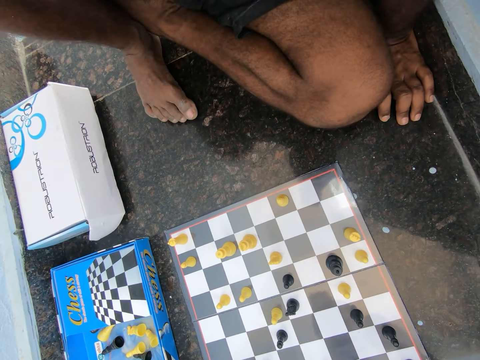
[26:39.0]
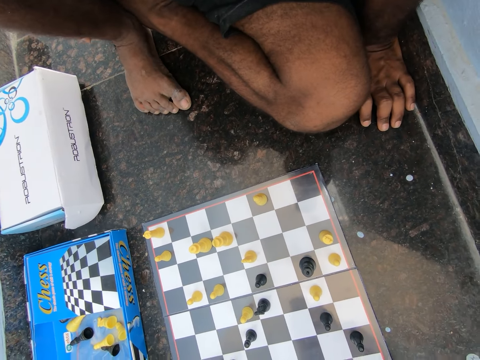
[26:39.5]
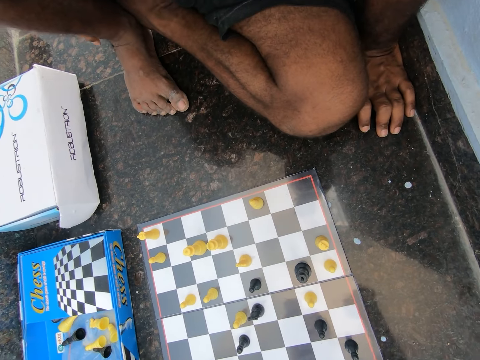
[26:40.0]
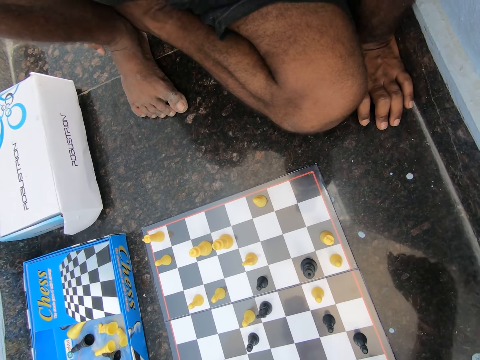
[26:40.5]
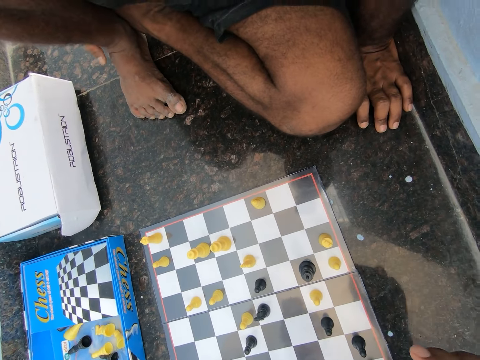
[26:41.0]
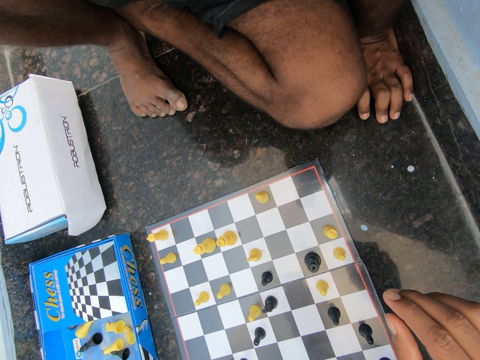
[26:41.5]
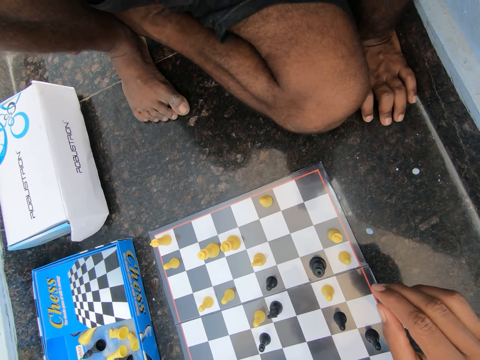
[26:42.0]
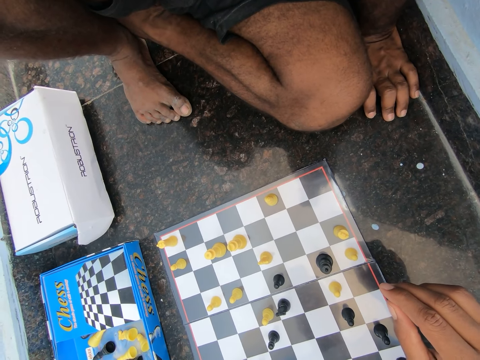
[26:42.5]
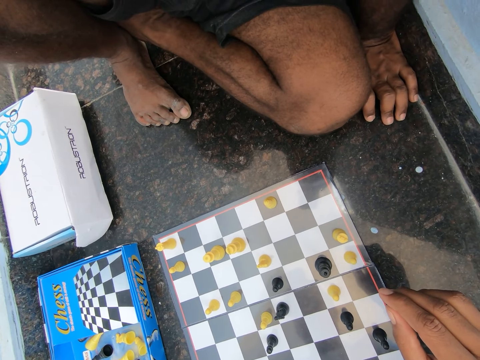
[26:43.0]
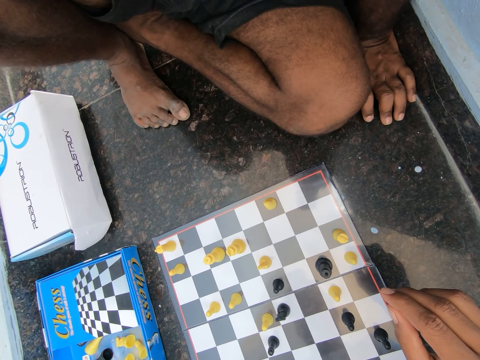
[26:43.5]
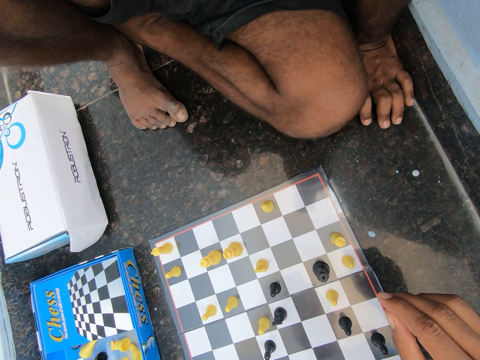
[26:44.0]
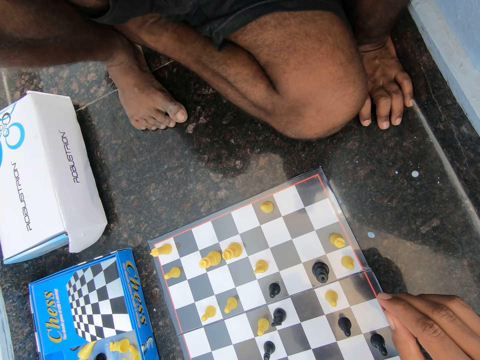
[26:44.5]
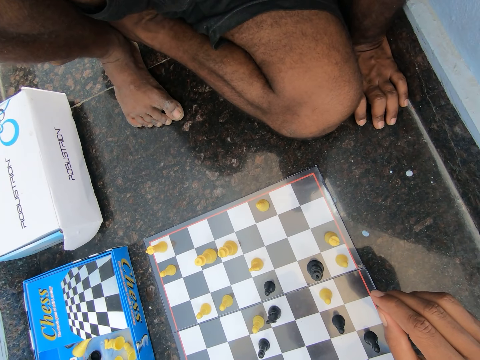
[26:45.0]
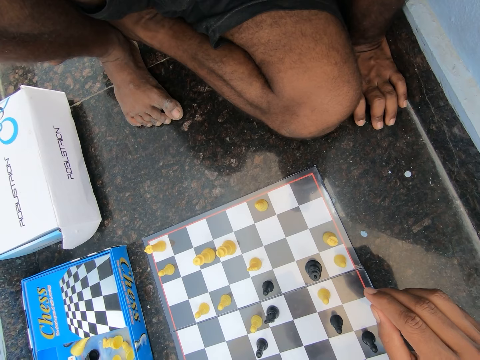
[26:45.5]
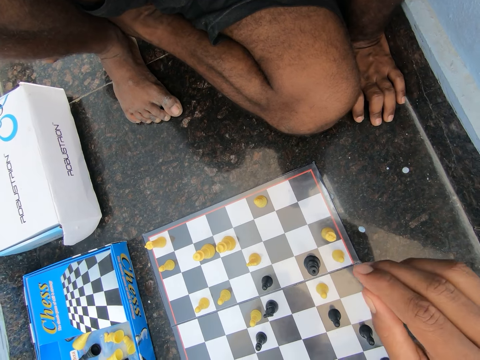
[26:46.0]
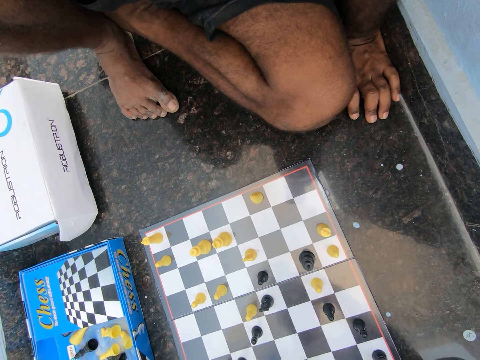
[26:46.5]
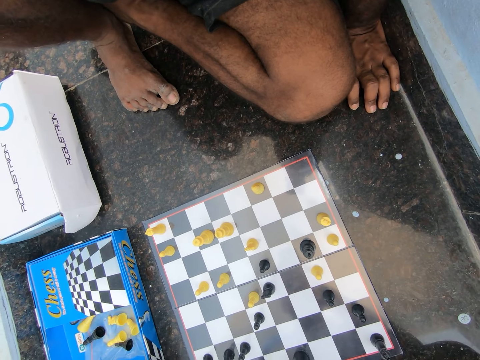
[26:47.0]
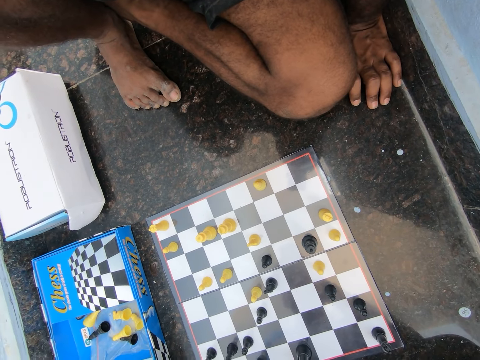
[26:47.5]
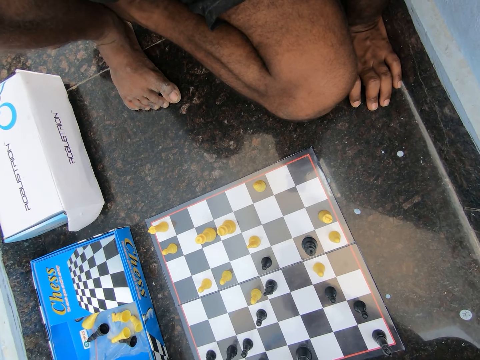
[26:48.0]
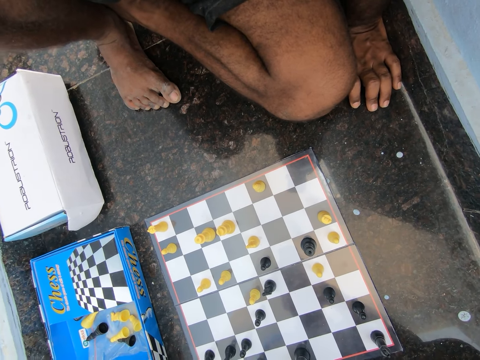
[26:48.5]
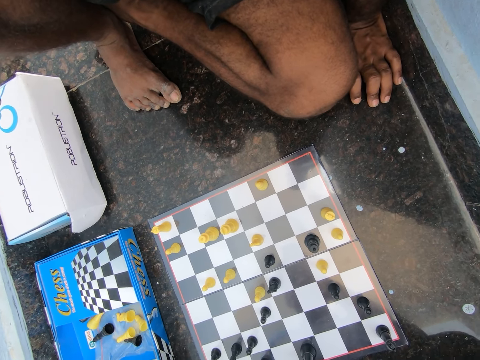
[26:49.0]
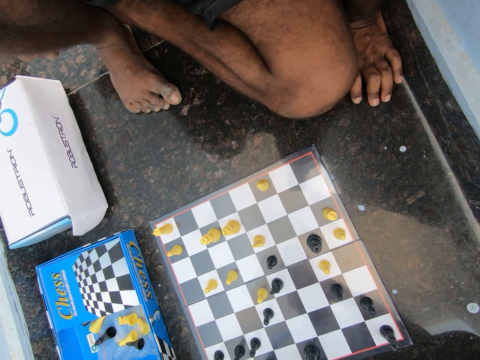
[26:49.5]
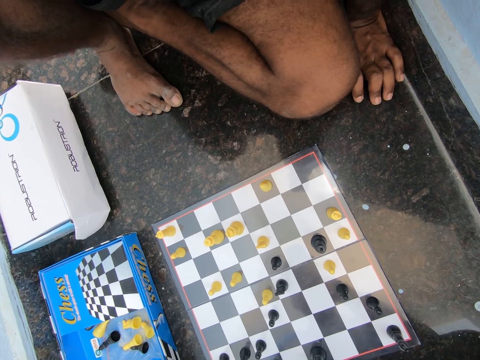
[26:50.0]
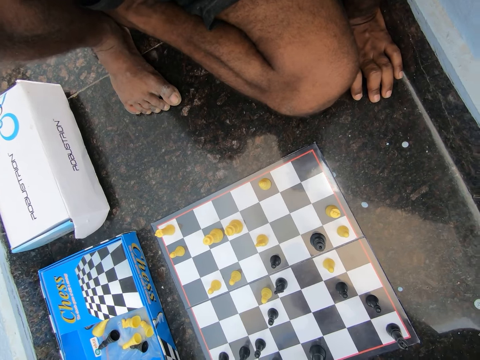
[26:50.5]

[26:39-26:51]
The man rubs his leg. The camera wearer stretches his hand. The man looks at the chessboard. The camera wearer moves his hand away.

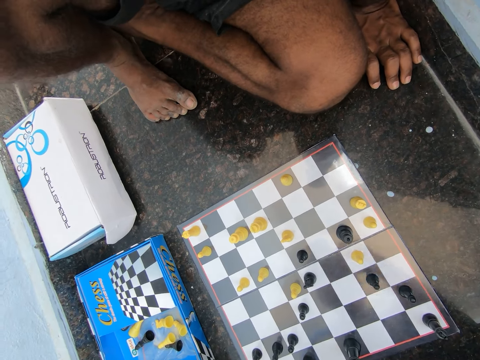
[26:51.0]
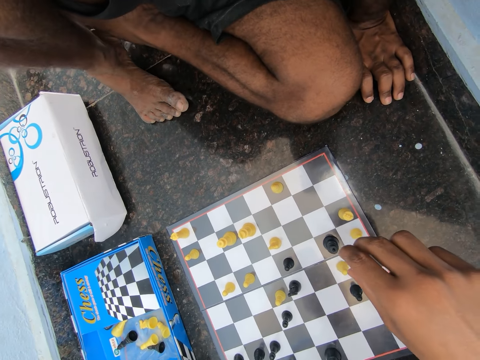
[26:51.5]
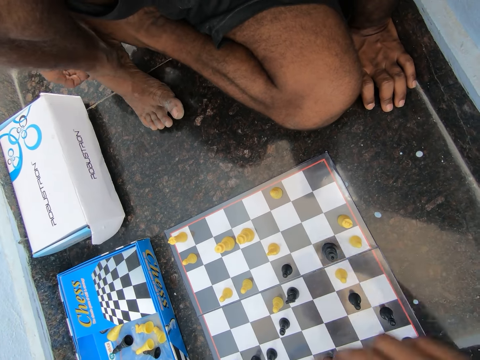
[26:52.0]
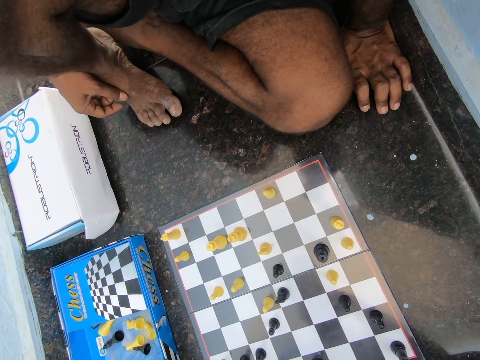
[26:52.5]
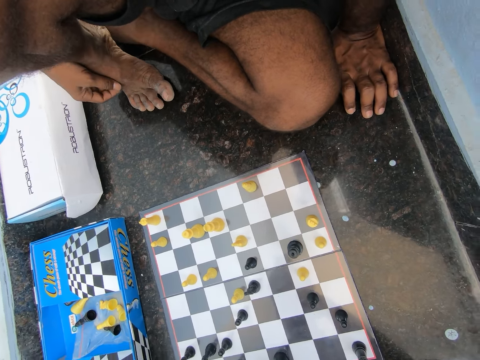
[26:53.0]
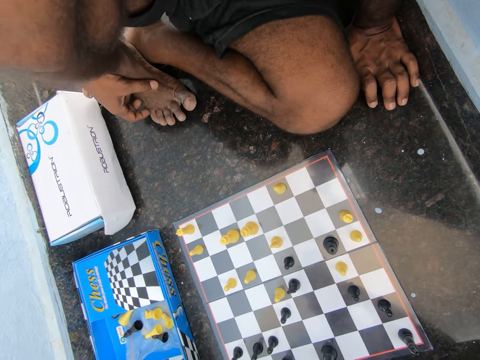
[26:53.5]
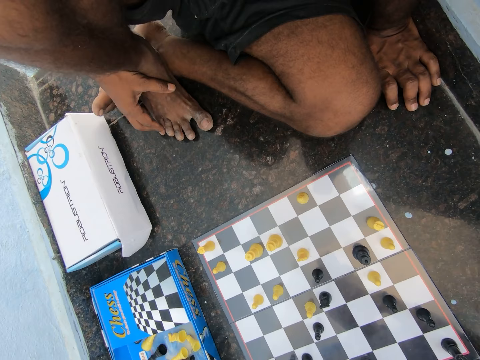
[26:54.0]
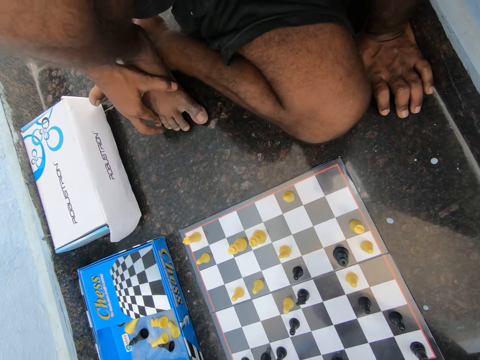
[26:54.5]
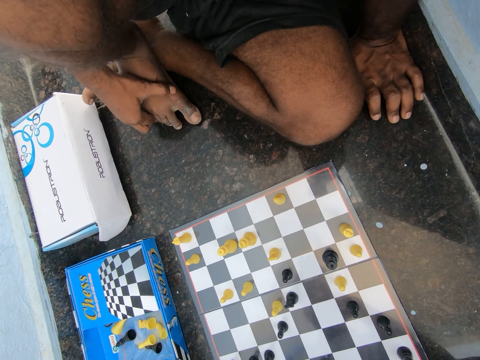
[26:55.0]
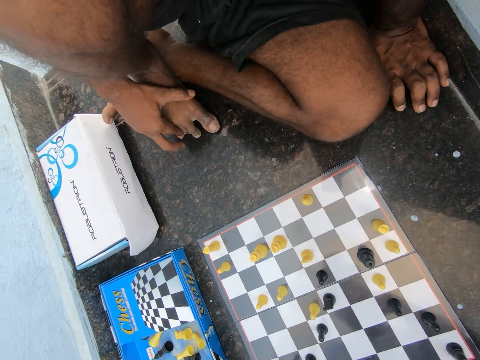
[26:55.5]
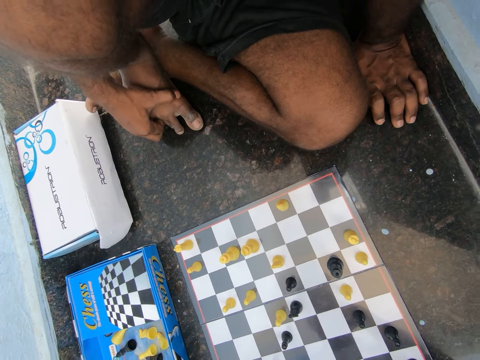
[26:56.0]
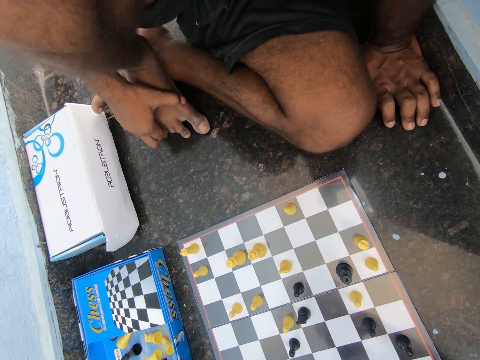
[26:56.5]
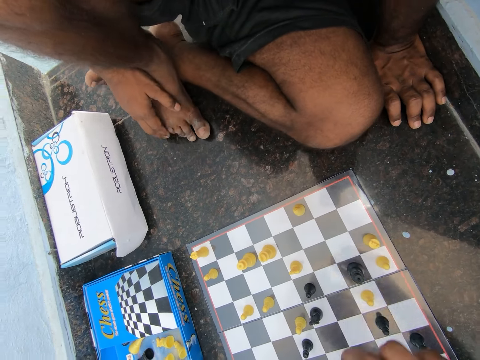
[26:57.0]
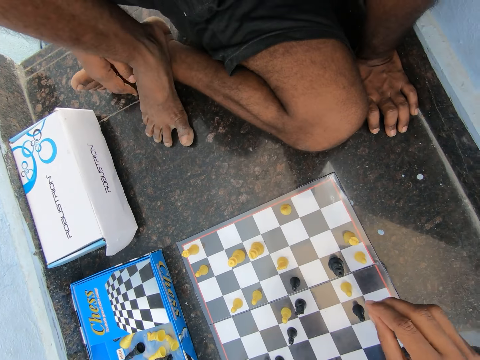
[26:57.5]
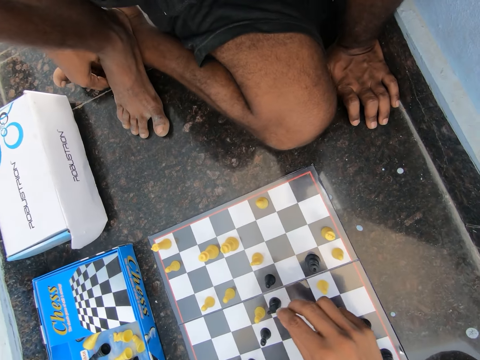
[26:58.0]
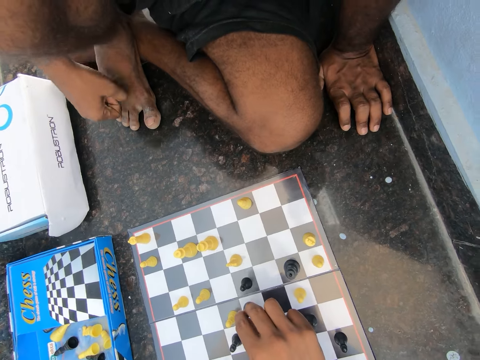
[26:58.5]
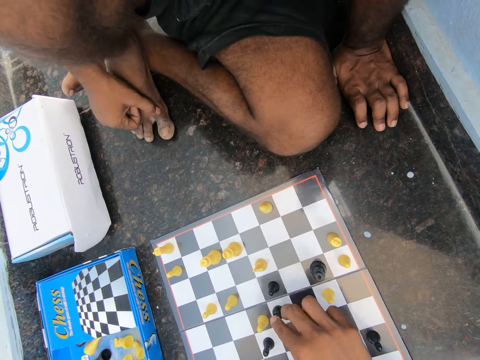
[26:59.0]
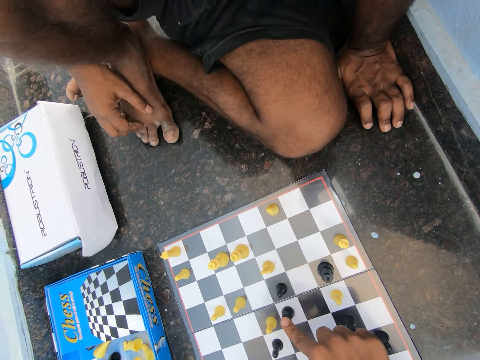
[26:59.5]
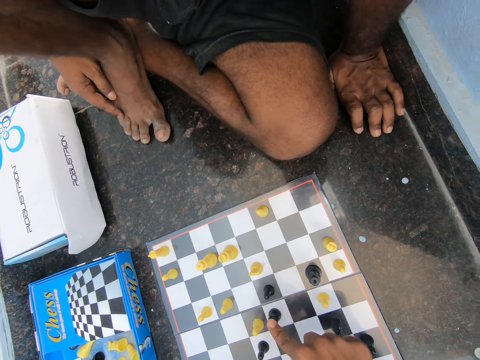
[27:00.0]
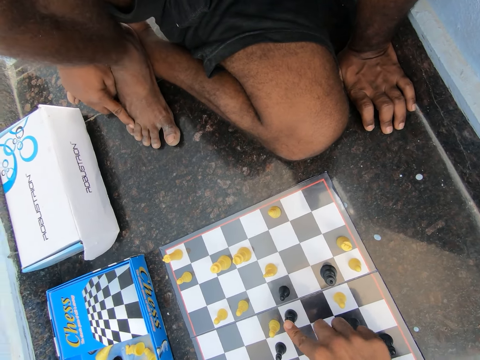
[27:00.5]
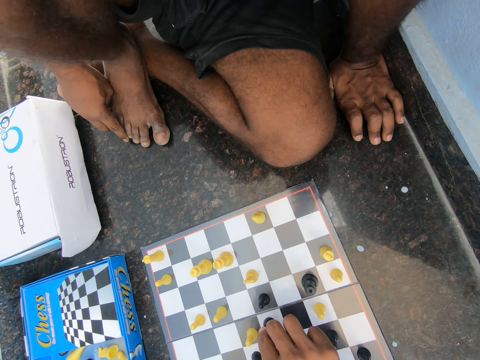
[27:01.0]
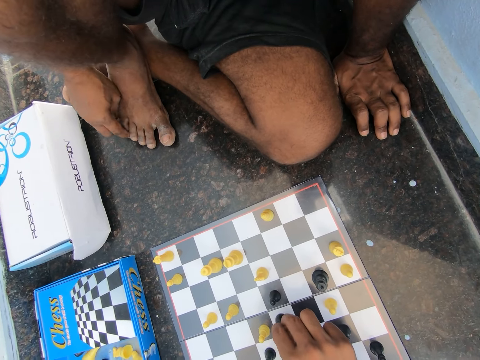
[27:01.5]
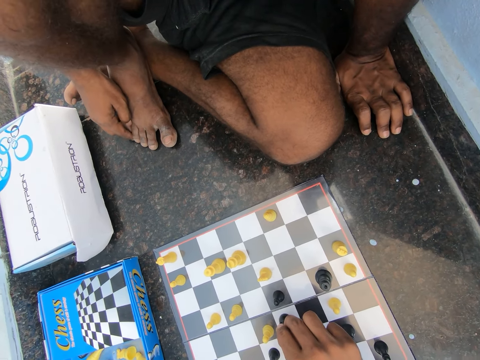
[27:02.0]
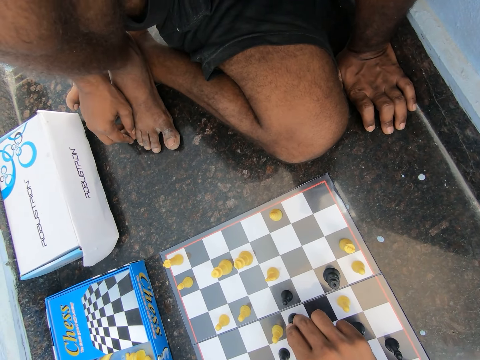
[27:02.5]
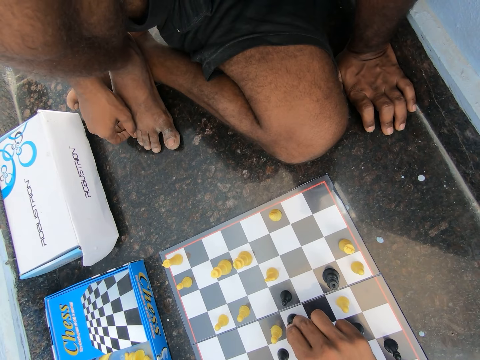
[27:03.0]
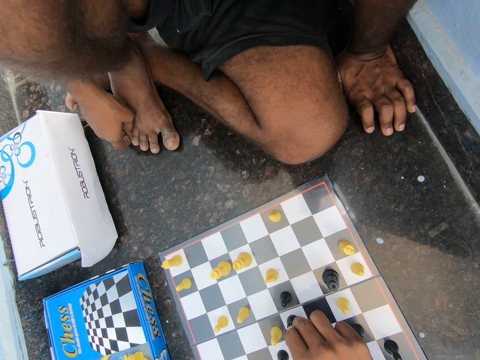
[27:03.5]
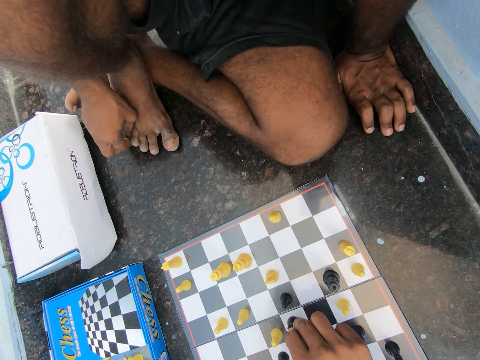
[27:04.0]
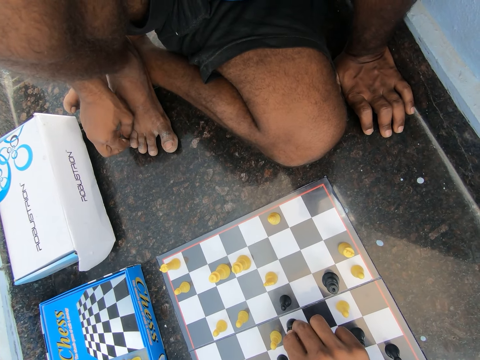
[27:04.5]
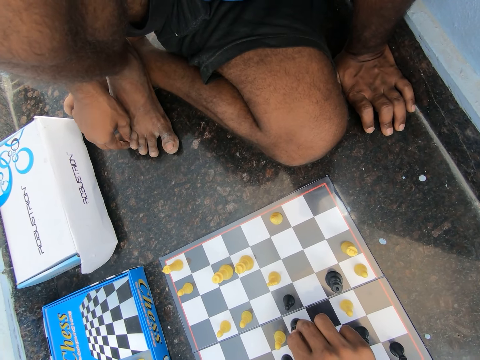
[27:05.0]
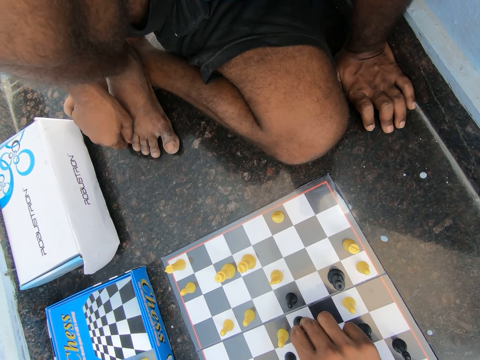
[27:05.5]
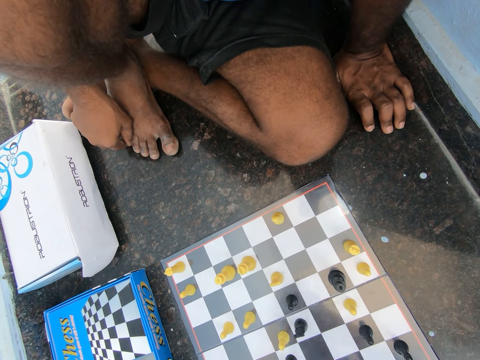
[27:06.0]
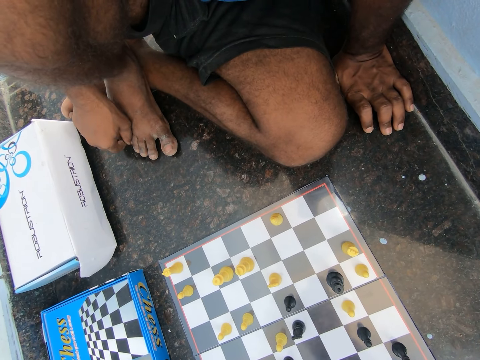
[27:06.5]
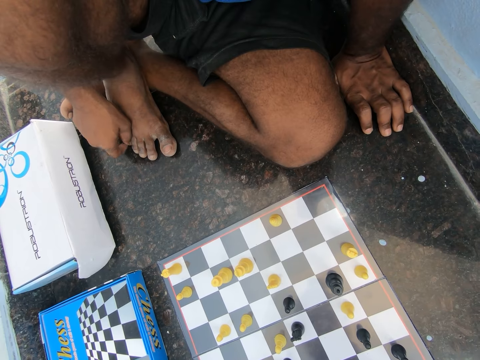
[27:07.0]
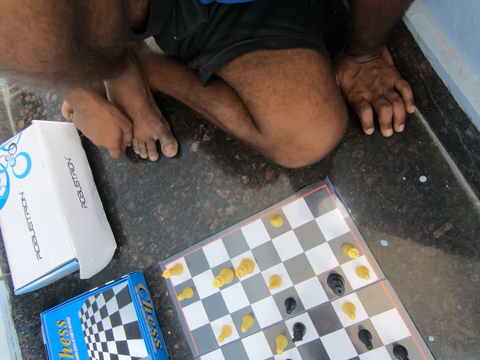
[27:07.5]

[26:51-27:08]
The camera wearer points his finger at the chess pawn. He moves away his hand. The man moves his leg and fumbles with his right toes. The camera wearer touches a chess piece on the chess board with his right hand. He looks at the chessboard. He removes his hand from the chess pawn.
